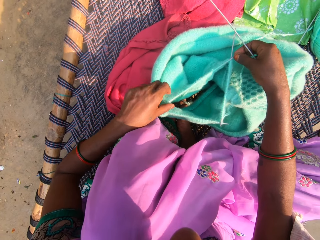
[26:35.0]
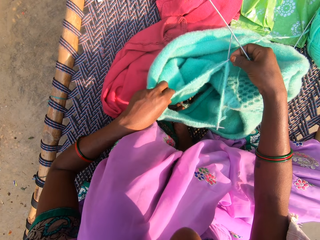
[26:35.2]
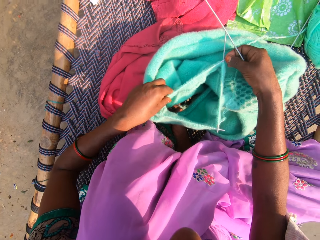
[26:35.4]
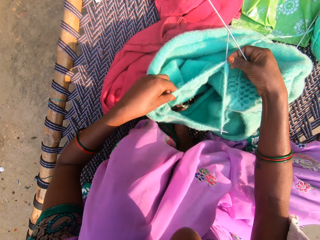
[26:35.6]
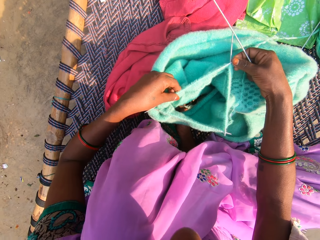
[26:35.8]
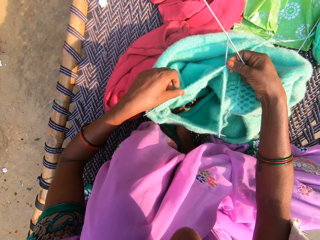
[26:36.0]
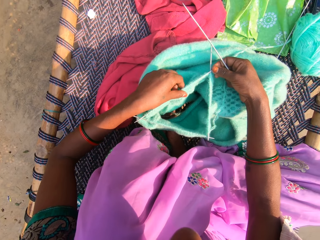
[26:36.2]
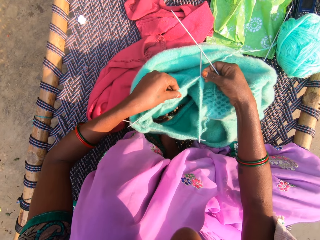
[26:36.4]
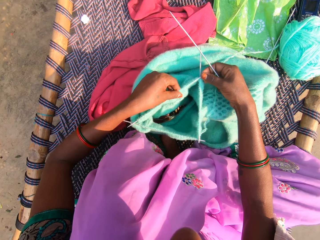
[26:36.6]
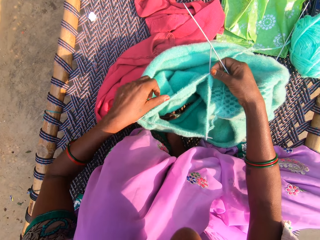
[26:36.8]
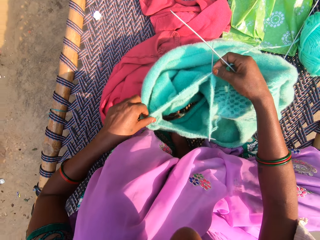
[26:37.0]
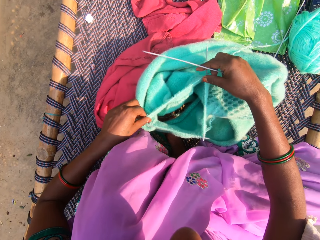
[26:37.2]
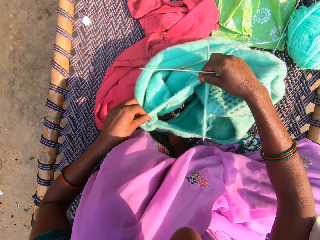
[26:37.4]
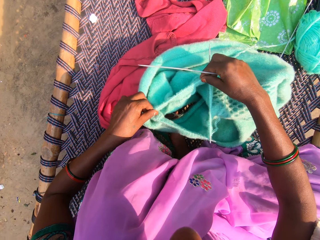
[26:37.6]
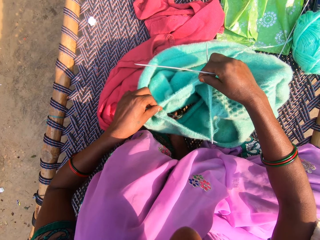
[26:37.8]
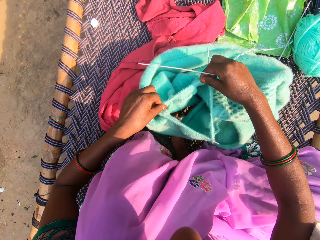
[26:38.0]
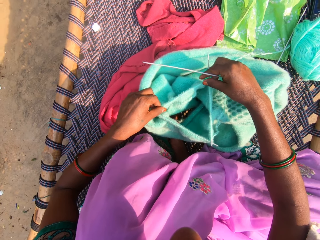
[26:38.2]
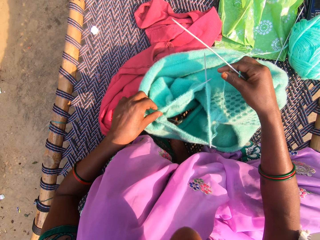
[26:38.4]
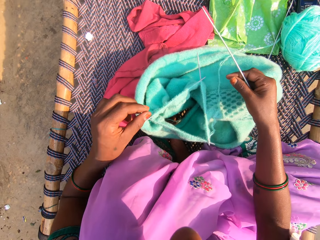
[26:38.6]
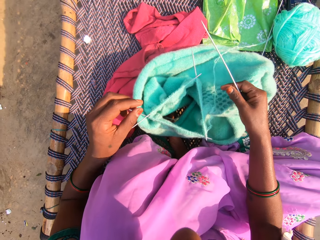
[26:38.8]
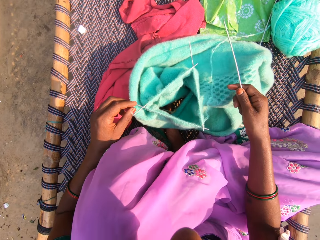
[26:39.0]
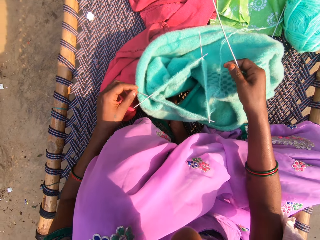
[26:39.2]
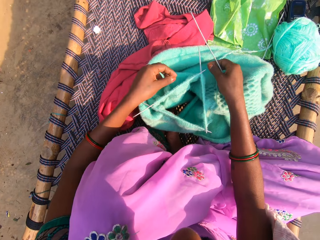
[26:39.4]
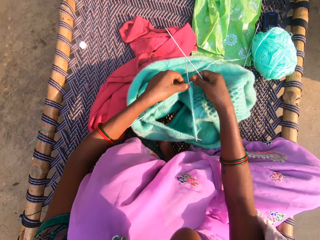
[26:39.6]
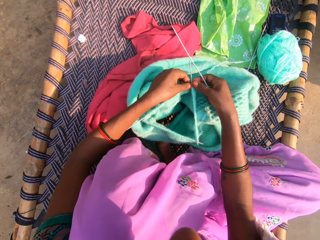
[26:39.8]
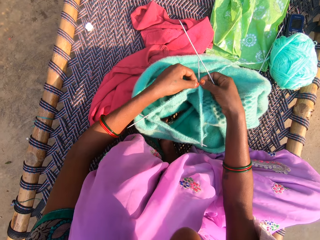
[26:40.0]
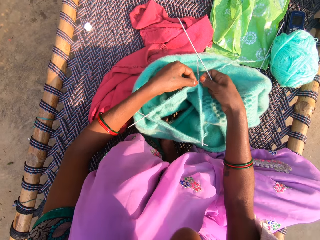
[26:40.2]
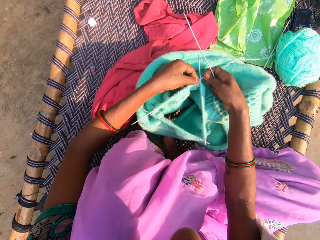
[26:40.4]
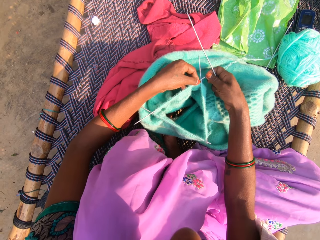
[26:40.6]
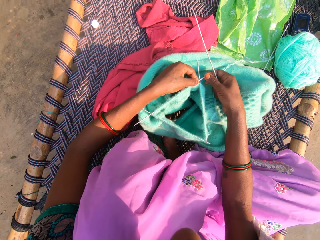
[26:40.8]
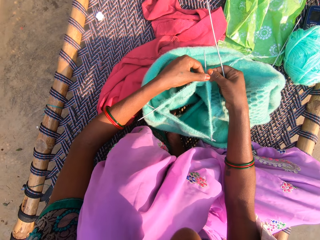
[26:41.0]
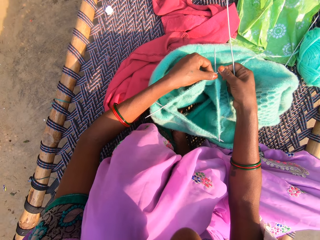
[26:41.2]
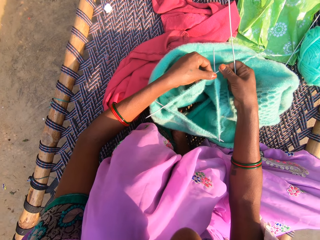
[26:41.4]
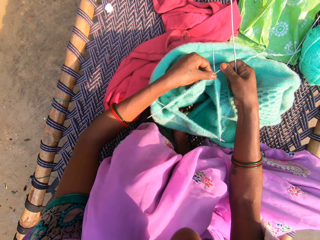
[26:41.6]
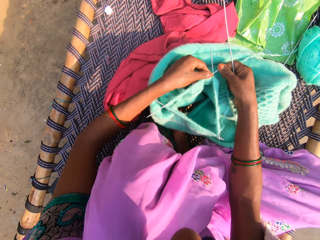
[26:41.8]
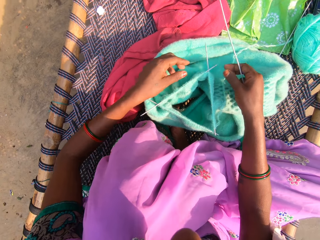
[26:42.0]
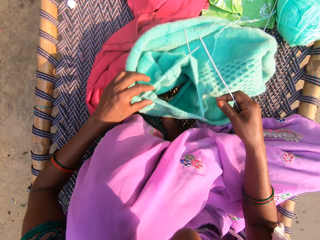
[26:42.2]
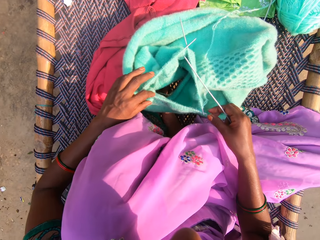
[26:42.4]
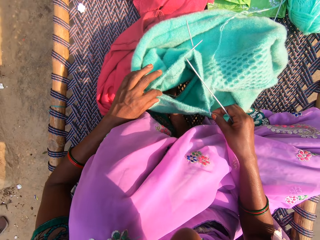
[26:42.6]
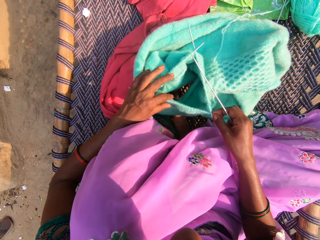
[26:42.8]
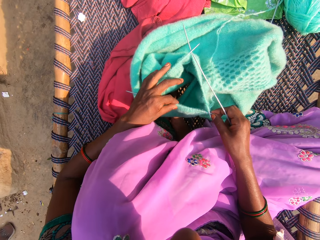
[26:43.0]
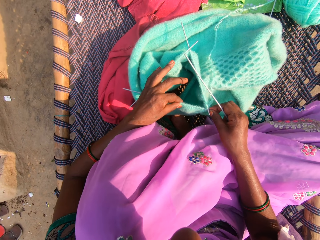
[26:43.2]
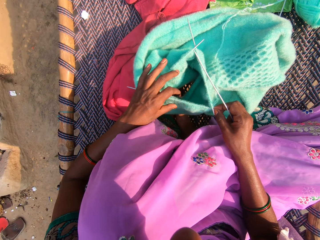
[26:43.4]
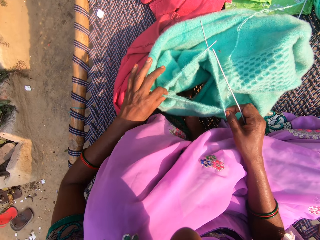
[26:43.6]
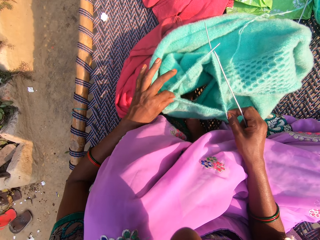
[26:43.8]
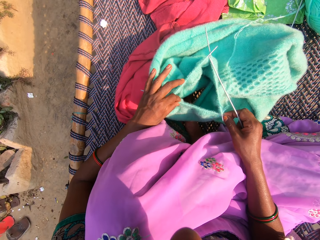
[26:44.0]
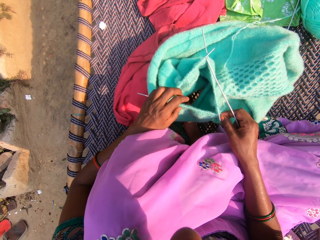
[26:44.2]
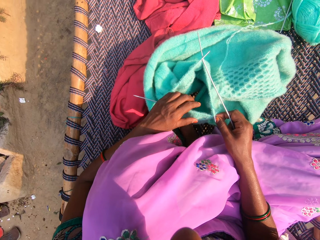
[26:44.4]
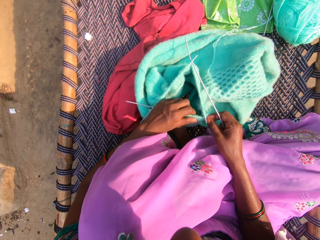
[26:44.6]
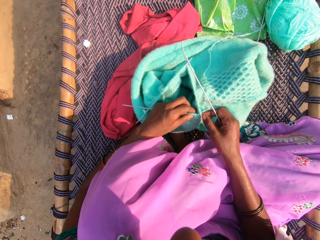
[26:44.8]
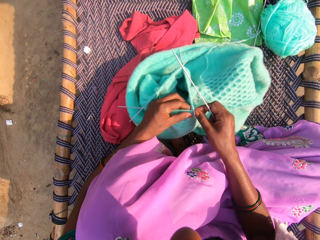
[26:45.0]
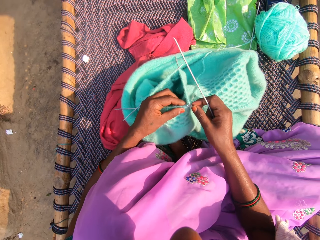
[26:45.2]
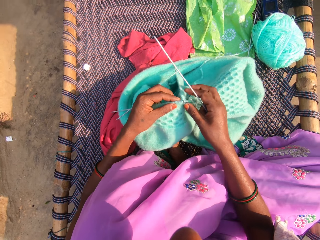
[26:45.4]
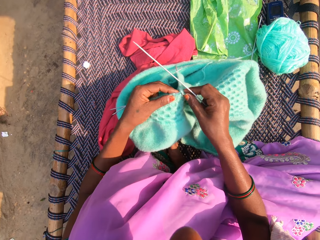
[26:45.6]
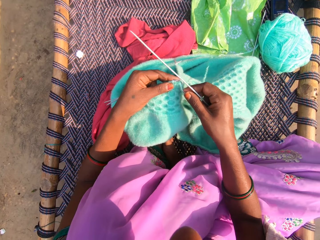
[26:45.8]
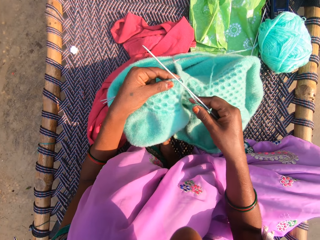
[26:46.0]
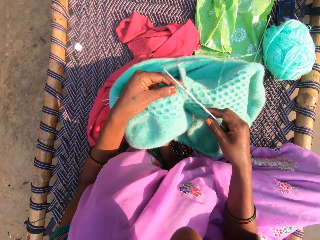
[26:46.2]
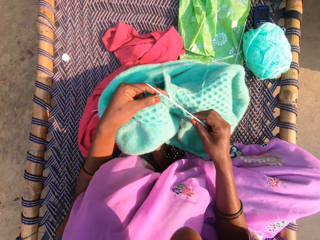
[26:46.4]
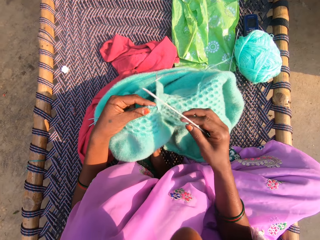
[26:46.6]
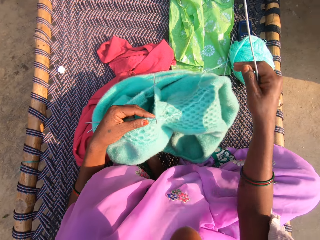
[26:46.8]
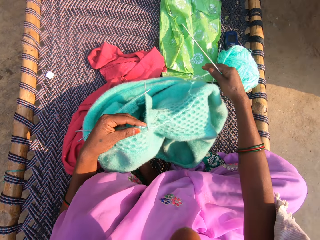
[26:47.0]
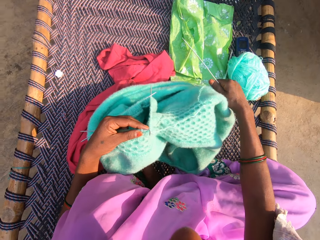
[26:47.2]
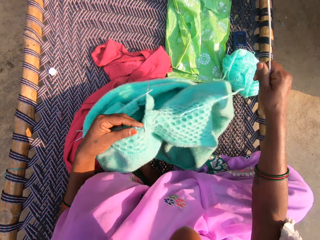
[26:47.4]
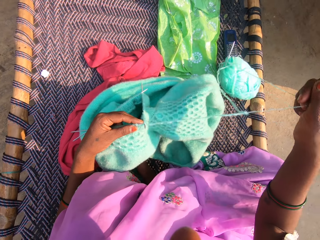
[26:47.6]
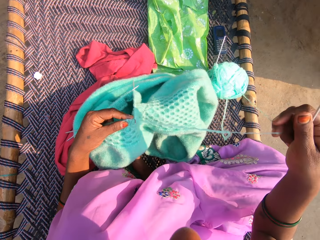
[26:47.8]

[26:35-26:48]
The camera wearer extends the fabric on the knitting needle. She extends the knitting needles in the fabric. She adjusts the fabric in her hands. She pulls the yarn with her right hand. She straightens the fabric.

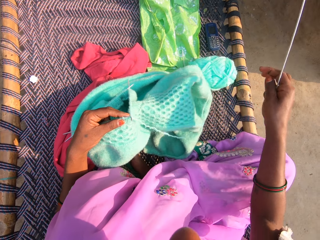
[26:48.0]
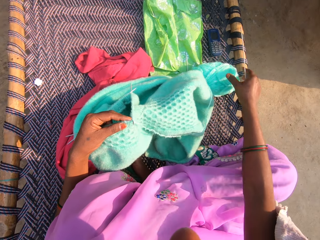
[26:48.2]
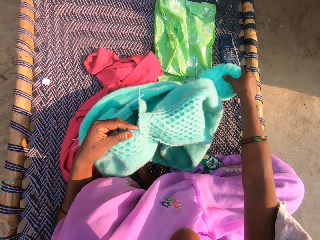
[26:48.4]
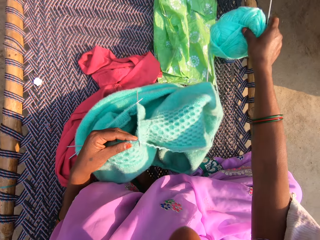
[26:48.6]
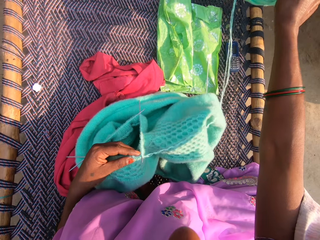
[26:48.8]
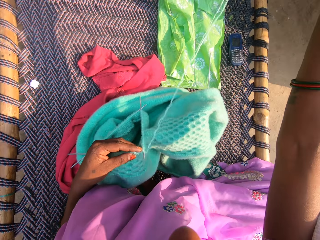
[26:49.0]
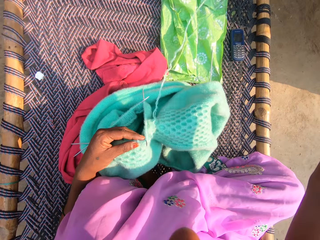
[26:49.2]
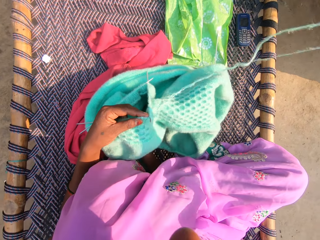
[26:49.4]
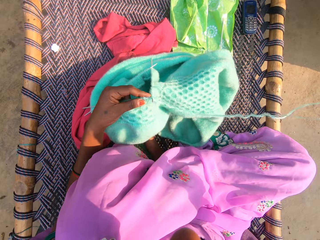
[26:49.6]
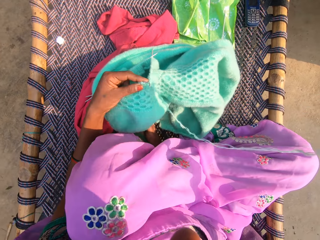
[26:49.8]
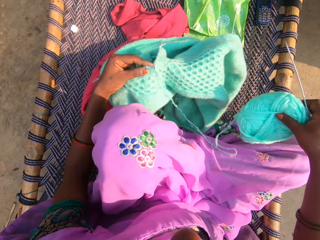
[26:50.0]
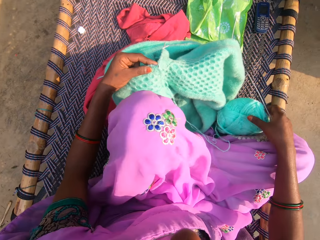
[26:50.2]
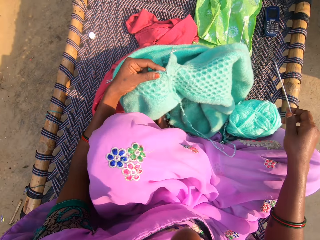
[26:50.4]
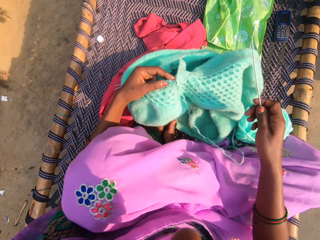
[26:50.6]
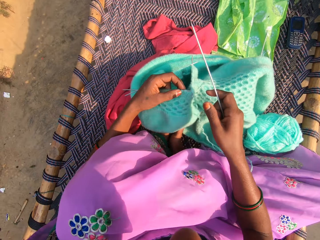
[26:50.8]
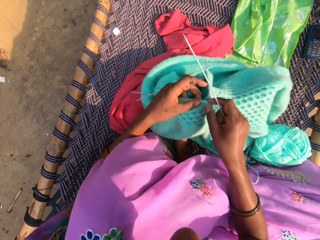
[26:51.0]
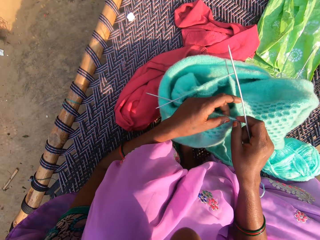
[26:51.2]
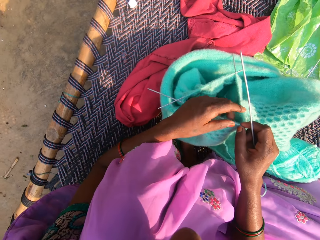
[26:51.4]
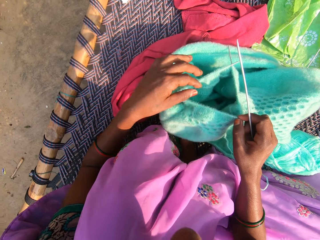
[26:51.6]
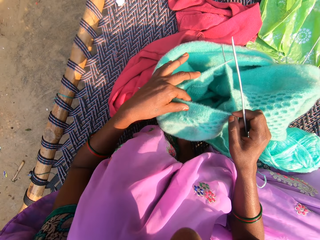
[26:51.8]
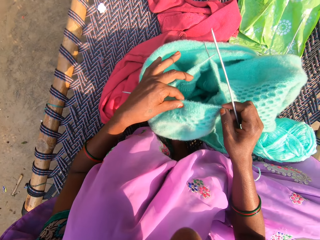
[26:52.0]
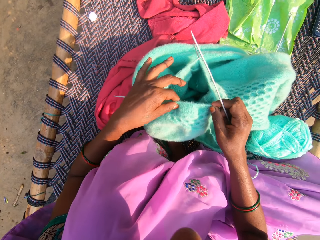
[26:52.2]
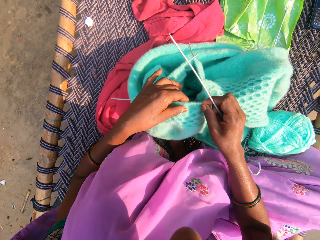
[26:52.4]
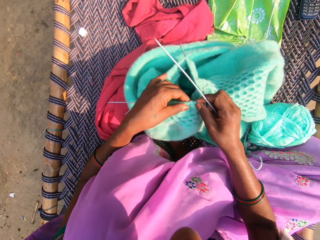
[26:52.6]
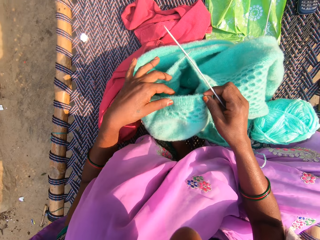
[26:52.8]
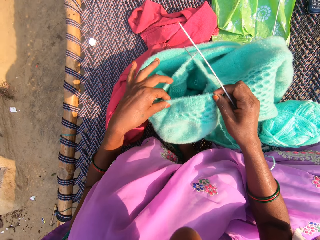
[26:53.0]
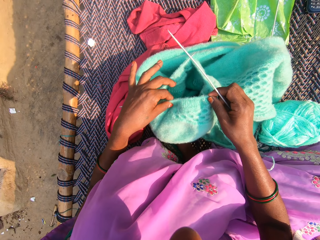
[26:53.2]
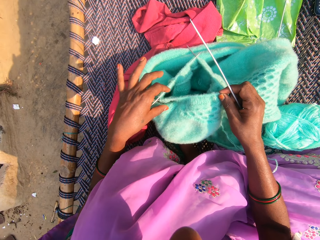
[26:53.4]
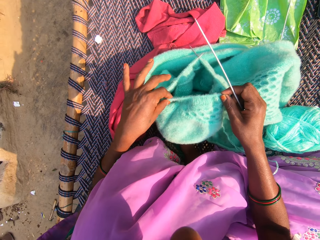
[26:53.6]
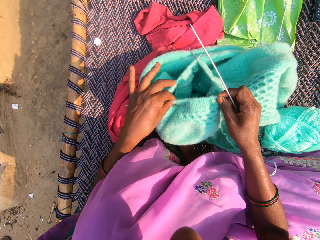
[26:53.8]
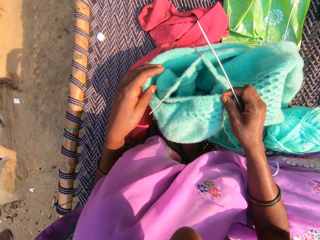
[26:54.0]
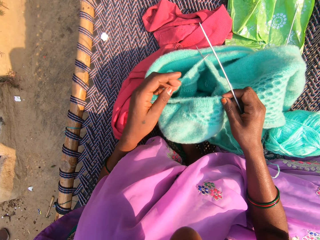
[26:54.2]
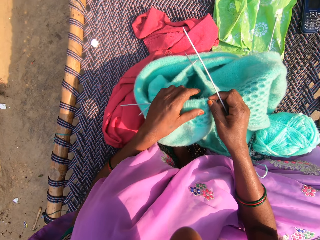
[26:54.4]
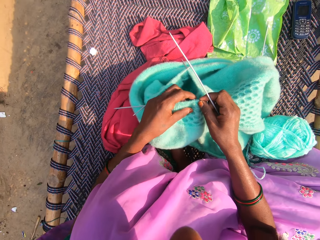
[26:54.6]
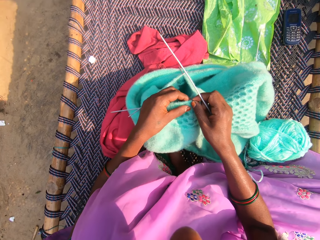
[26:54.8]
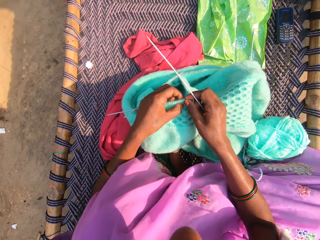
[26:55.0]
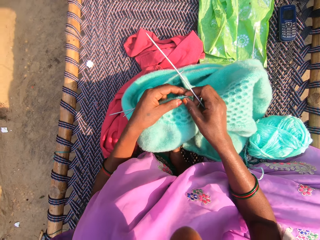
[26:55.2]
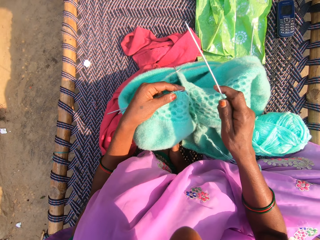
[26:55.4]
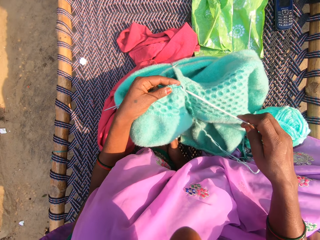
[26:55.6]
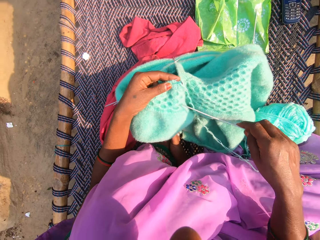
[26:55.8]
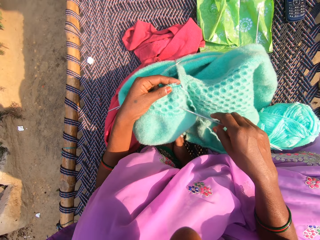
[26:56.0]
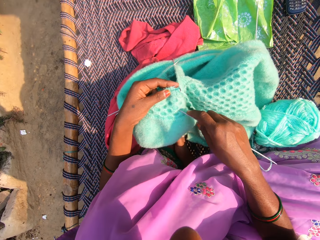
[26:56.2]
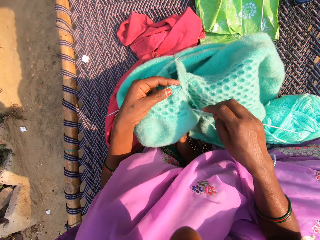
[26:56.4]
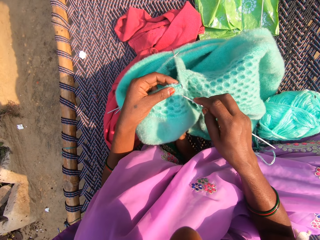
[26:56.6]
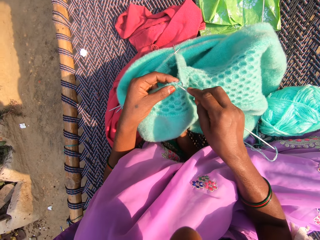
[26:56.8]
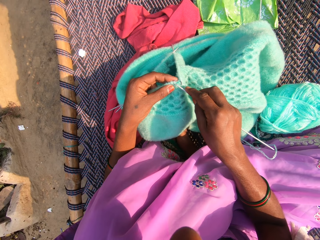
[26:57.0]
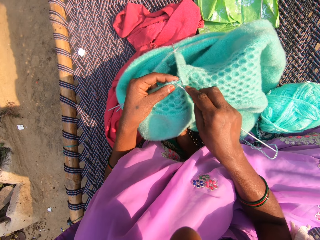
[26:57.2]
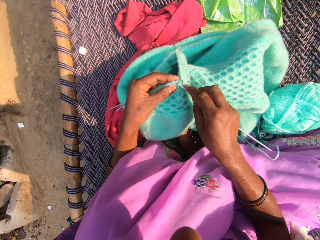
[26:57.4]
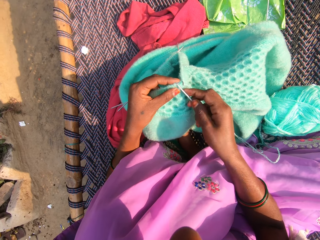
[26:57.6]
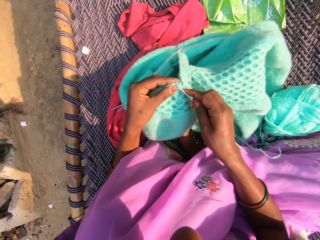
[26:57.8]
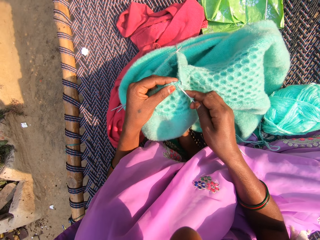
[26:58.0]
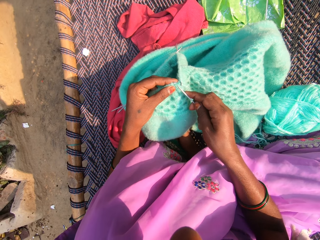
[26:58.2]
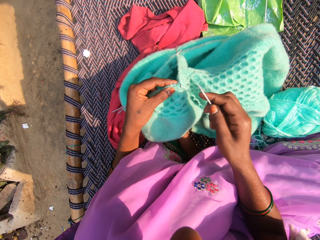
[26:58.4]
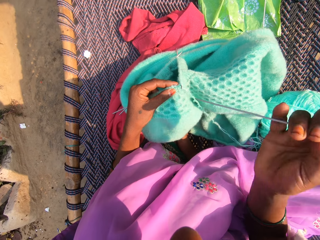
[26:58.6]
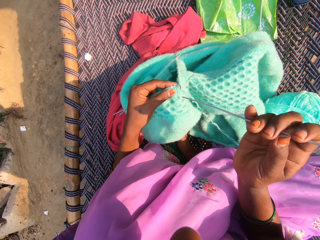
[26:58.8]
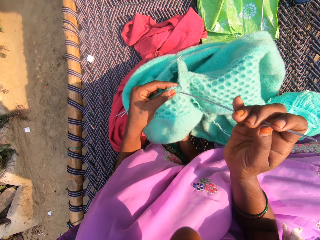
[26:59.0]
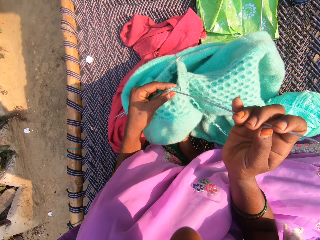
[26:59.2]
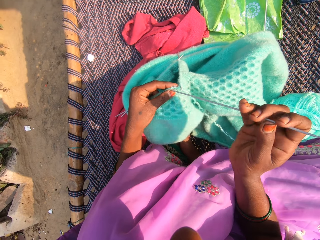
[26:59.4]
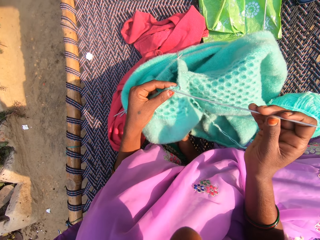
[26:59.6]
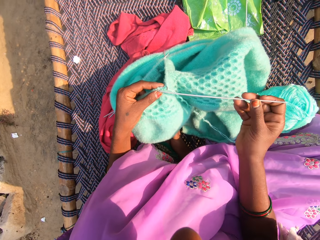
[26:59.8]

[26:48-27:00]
The camera wearer moves the yarn on the woven cot with her right hand. She adjusts her left leg. She adjusts the yarn on the knitting needles with her hands. She extends the fabric. She inserts the knitting pin in the fabric with her right hand. She turns the knitting pin in her right hand.
